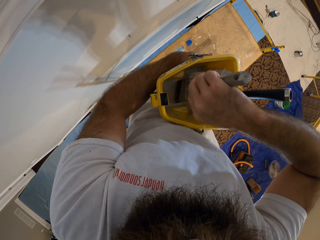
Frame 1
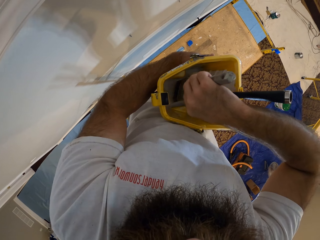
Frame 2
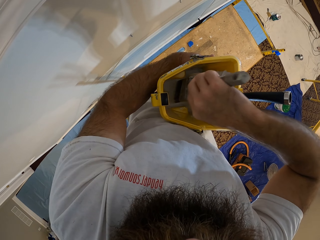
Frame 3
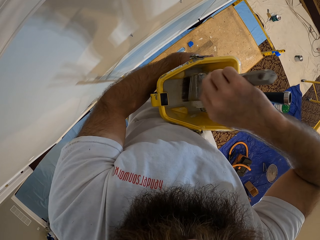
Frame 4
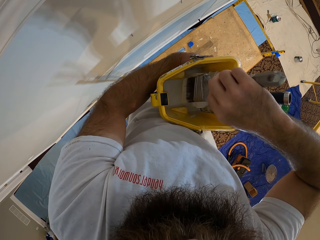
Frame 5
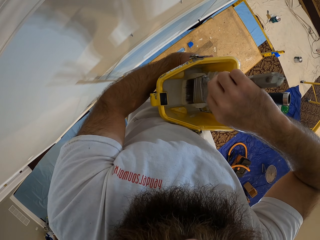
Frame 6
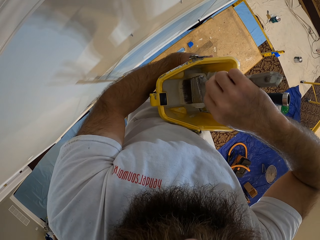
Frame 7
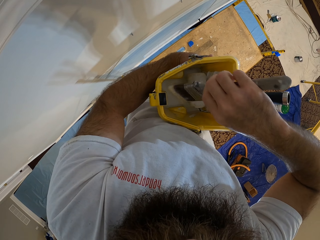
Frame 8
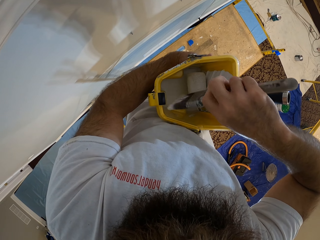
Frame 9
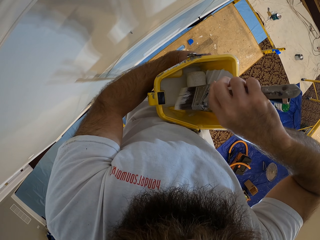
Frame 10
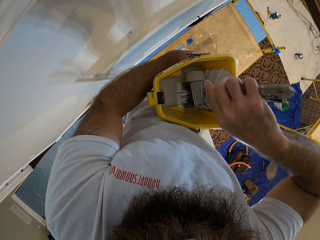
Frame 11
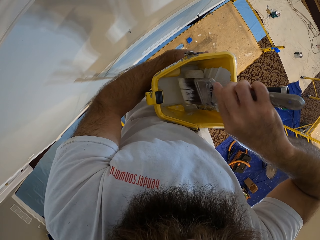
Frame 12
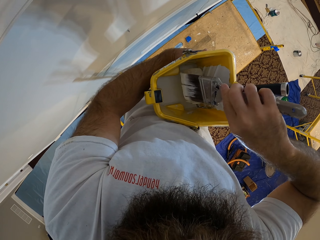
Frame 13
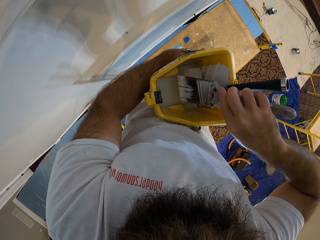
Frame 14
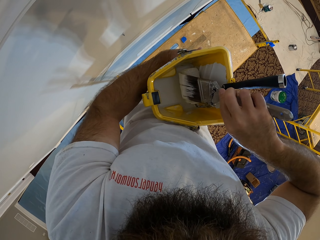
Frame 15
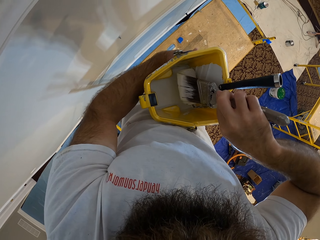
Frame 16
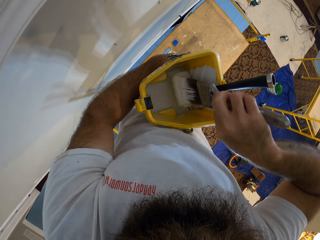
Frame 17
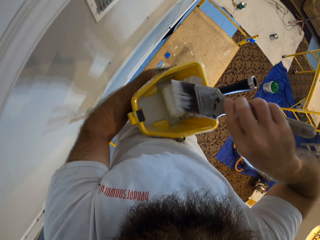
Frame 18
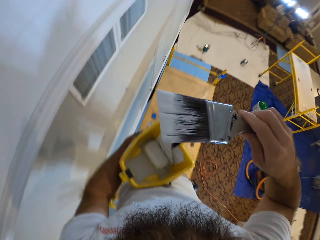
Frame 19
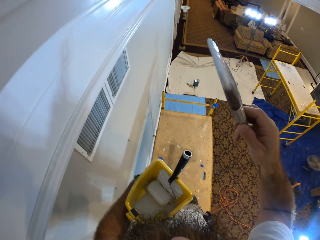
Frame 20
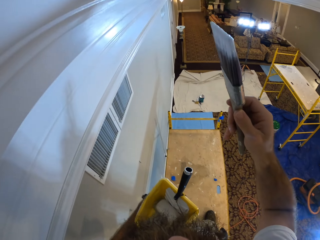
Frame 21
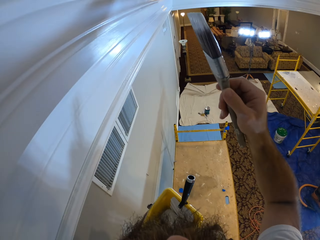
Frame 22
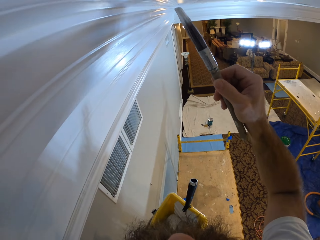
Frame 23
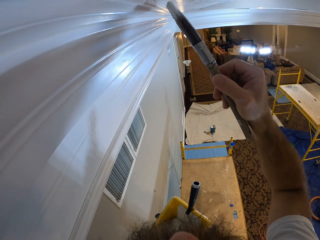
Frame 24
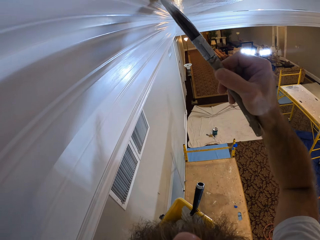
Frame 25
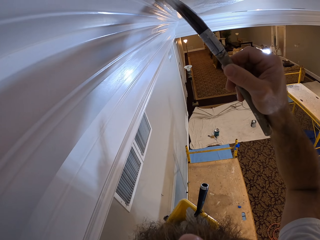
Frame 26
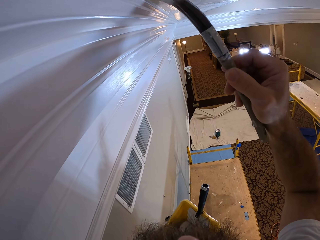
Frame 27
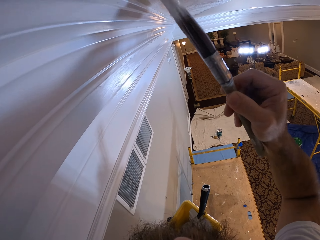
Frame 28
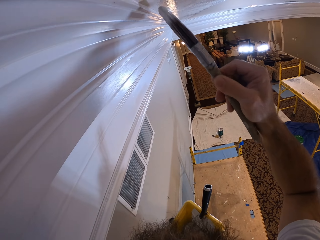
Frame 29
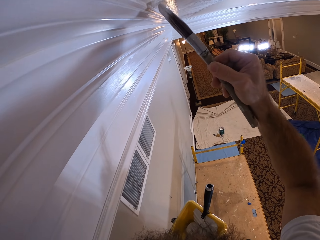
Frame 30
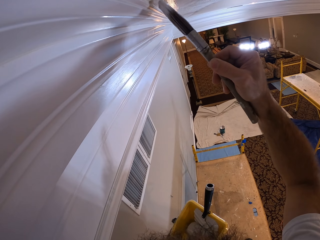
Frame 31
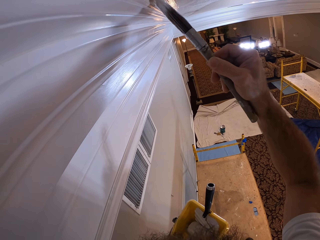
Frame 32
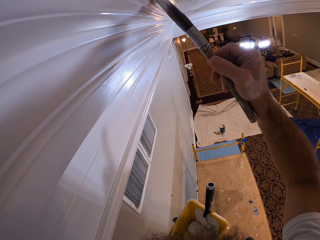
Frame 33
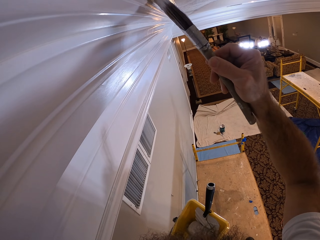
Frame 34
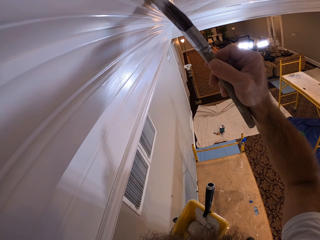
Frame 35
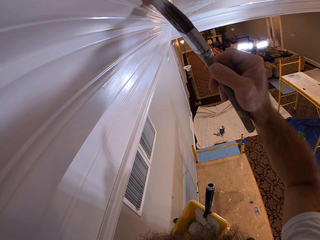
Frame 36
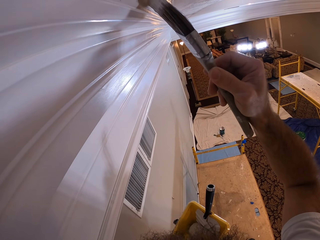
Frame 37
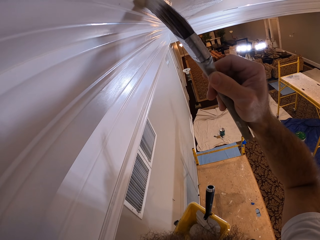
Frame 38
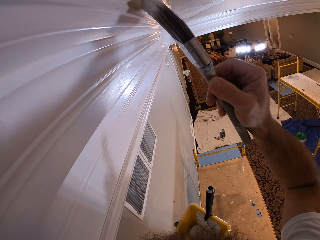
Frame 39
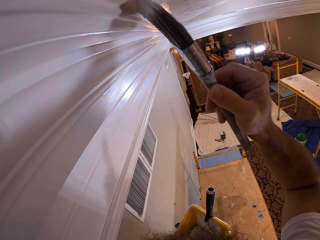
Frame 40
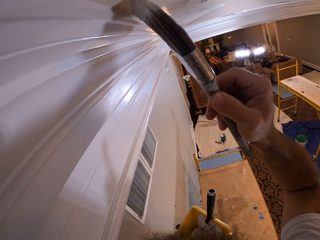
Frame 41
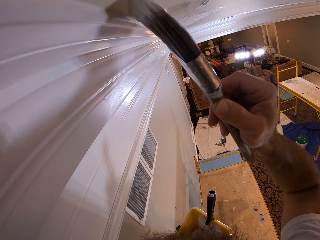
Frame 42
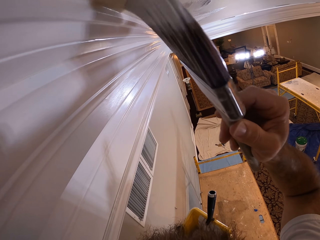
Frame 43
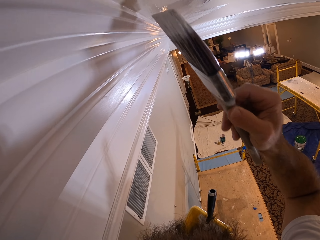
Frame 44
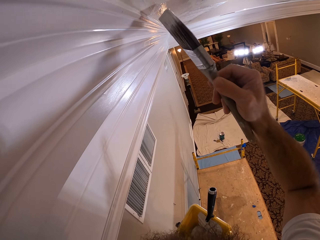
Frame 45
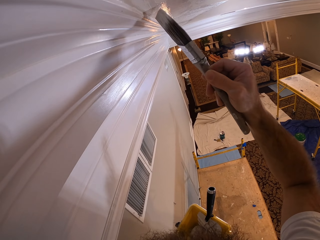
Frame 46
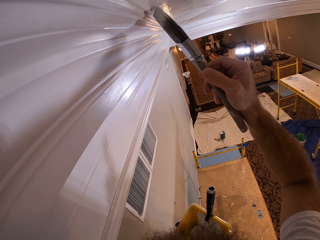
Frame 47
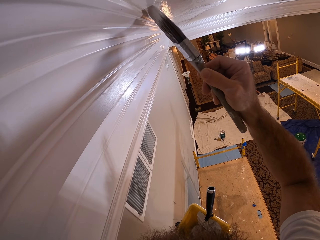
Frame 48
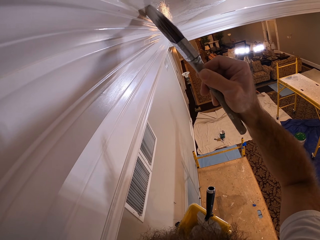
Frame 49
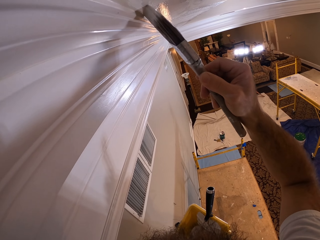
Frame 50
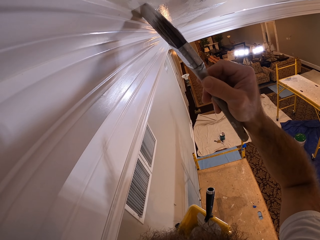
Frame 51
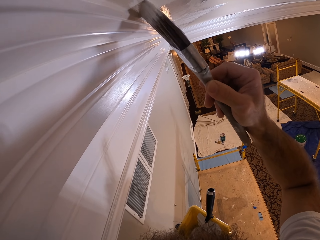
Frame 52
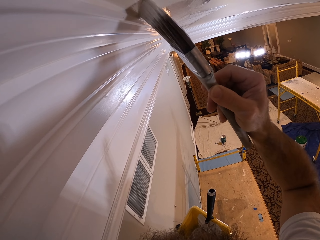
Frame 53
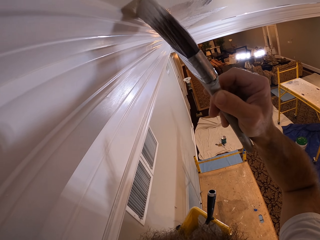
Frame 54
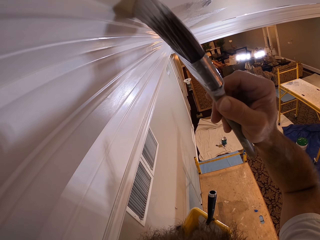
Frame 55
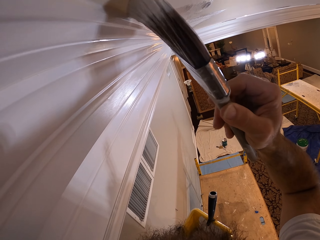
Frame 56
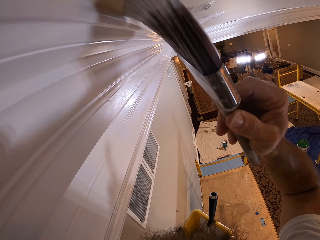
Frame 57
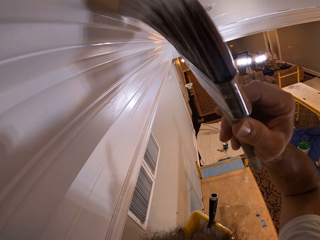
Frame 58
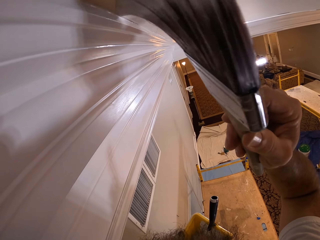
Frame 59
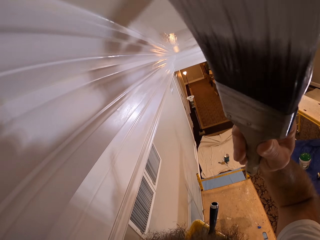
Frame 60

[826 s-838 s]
The camera wearer turns a paint brush. He paints the ceiling with the paint brush in his right hand.

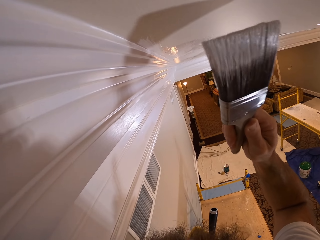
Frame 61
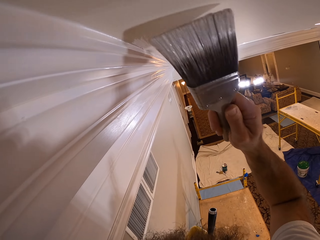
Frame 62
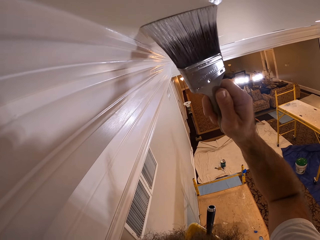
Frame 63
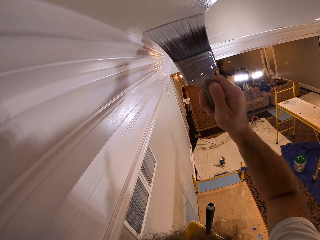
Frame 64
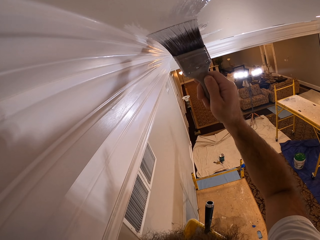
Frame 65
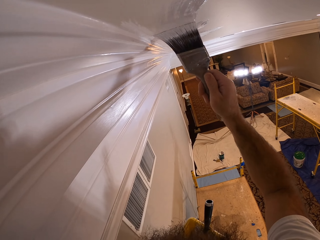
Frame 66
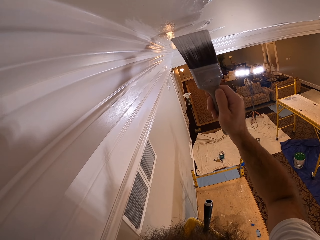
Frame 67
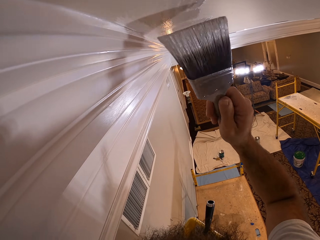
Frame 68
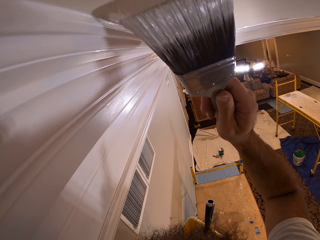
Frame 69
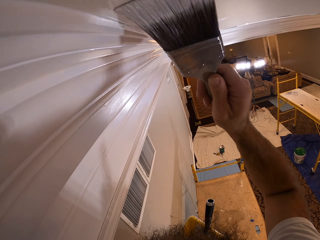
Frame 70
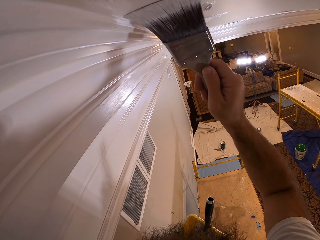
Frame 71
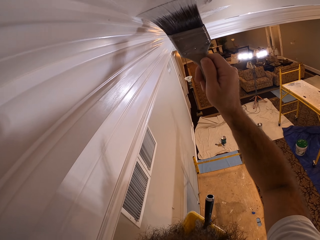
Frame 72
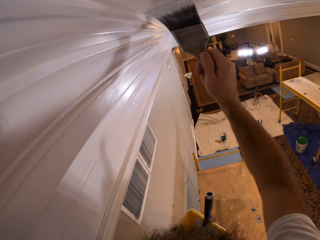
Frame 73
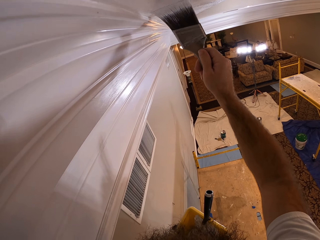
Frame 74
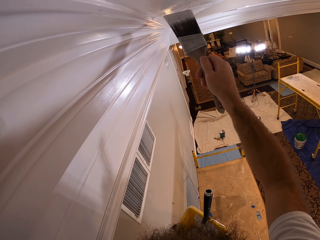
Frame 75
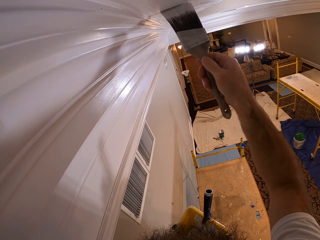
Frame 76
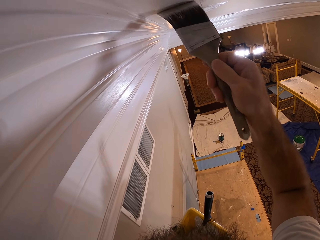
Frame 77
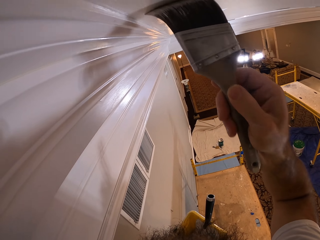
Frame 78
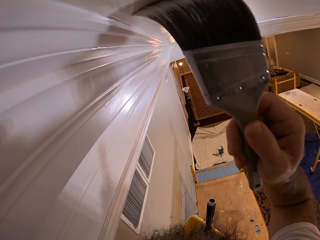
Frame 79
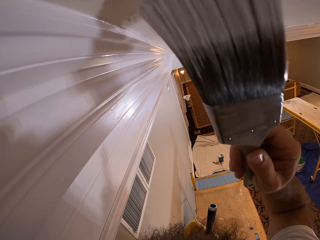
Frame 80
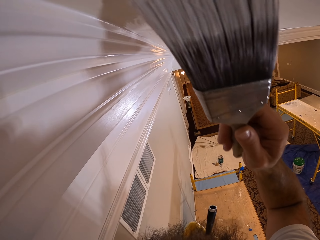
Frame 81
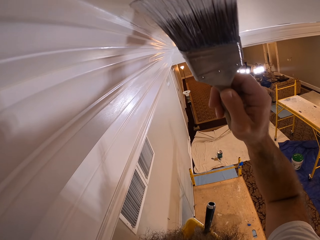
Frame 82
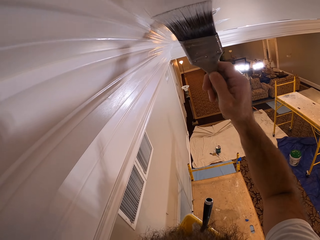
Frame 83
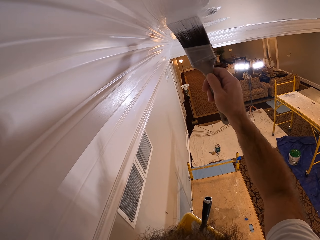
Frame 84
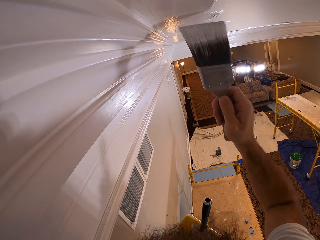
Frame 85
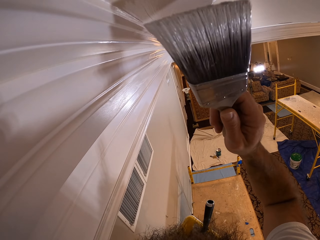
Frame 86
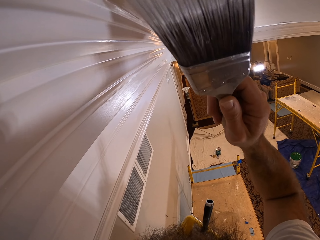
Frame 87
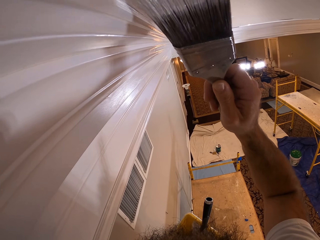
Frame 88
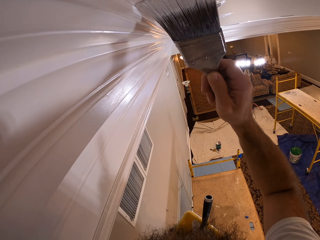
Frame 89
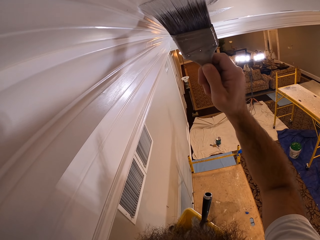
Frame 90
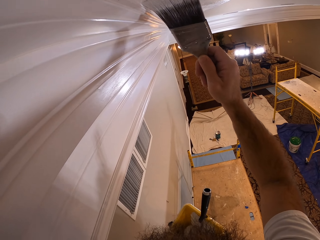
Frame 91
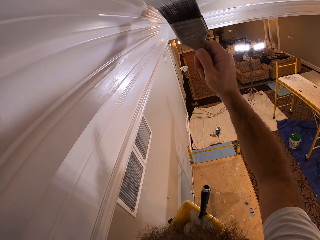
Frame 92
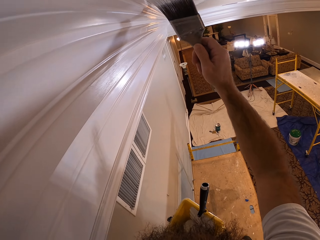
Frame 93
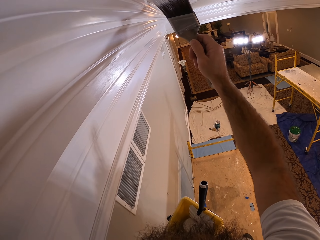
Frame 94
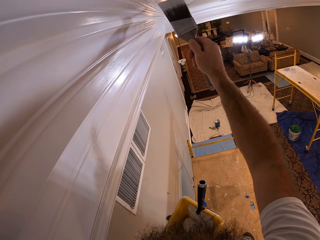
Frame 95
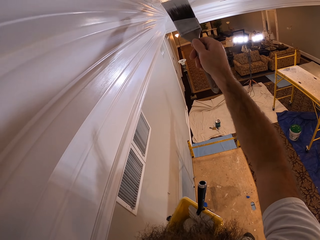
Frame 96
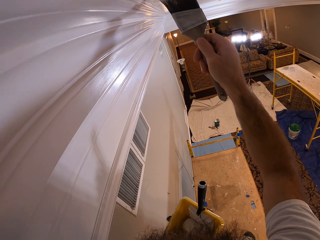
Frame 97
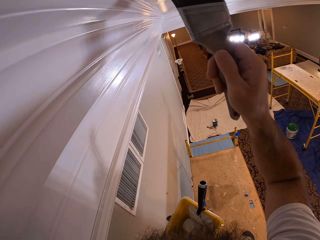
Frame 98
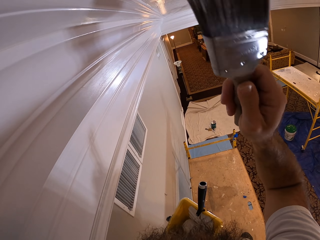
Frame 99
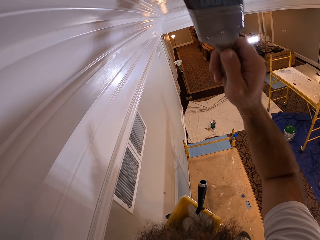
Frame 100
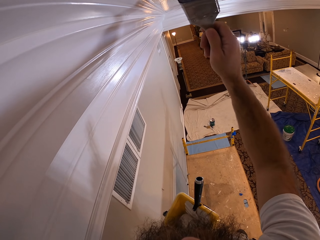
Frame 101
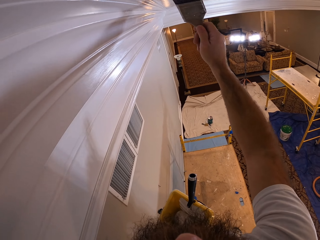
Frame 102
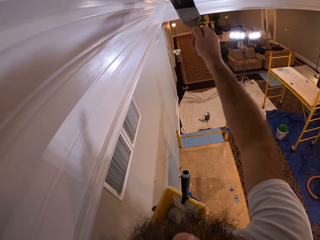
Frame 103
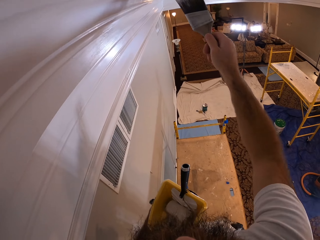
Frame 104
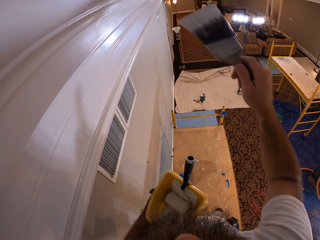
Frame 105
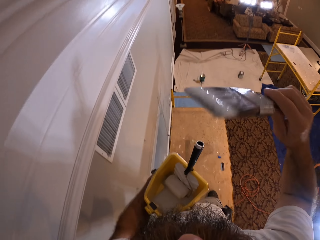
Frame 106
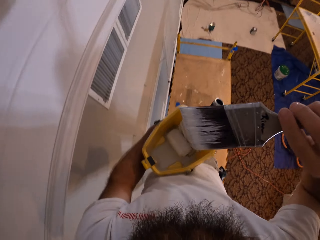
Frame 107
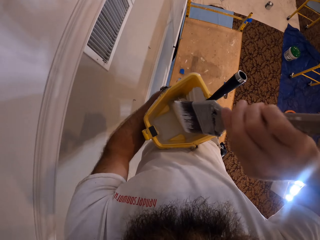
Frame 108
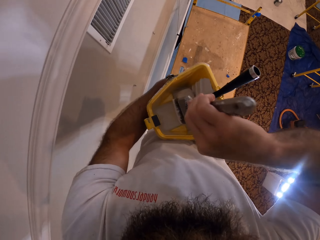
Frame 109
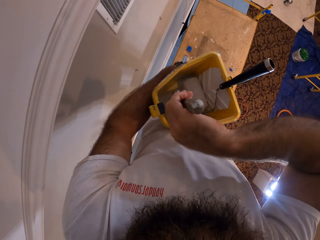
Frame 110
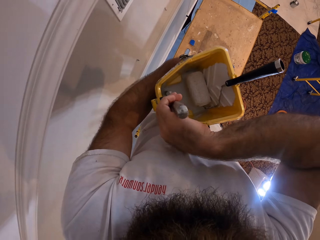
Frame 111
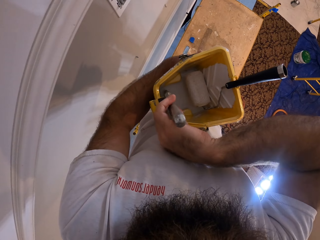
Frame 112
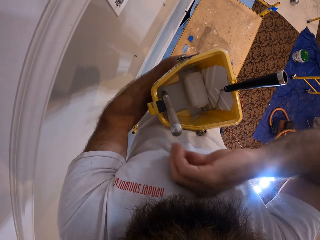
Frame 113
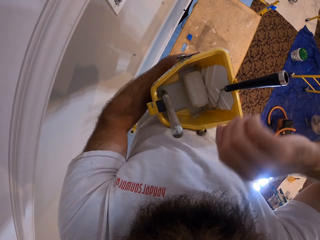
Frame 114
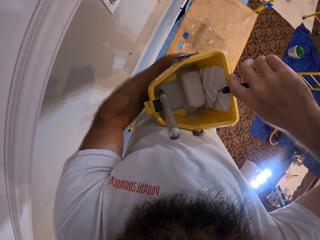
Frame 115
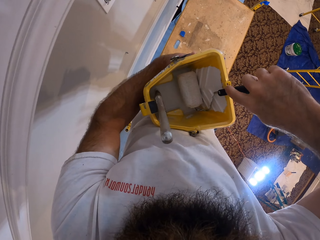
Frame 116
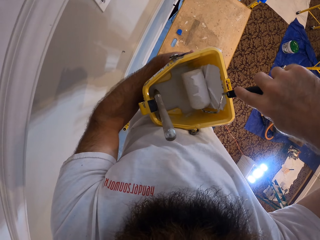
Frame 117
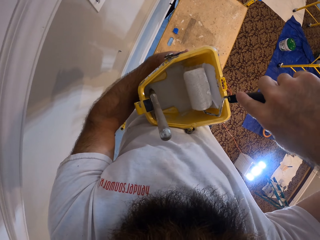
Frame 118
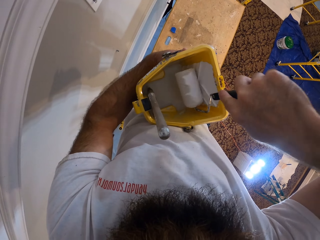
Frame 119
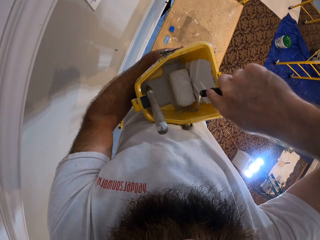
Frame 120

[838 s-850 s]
The camera wearer drops the brush into the paint bucket in his left hand. He picks up a paint roller from the bucket with his right hand.
